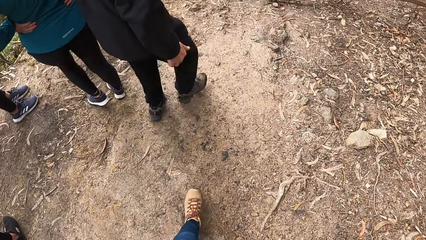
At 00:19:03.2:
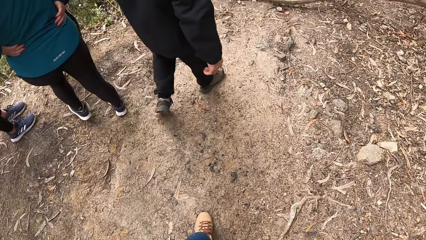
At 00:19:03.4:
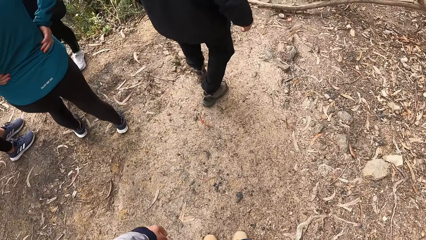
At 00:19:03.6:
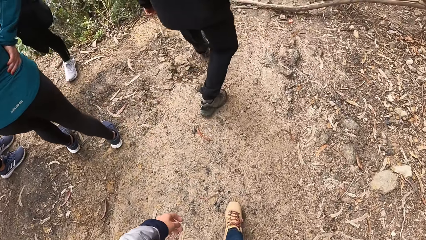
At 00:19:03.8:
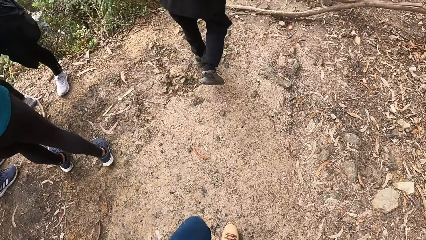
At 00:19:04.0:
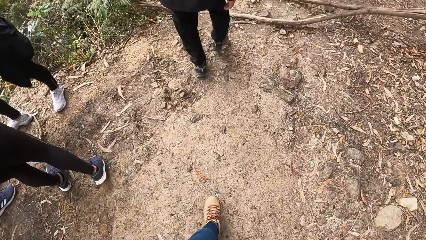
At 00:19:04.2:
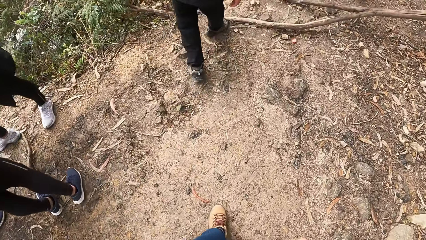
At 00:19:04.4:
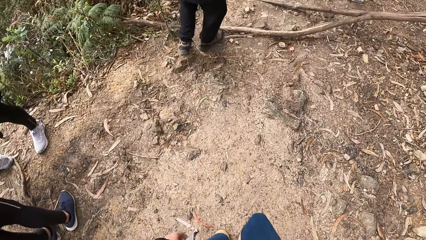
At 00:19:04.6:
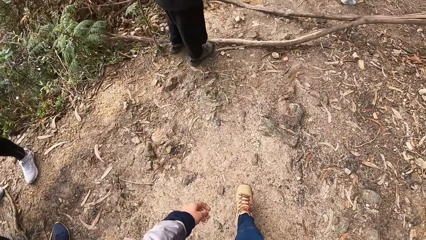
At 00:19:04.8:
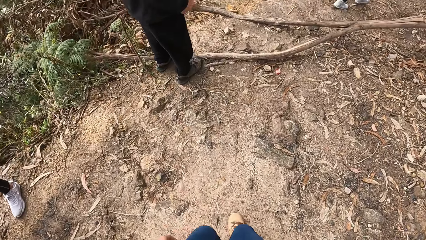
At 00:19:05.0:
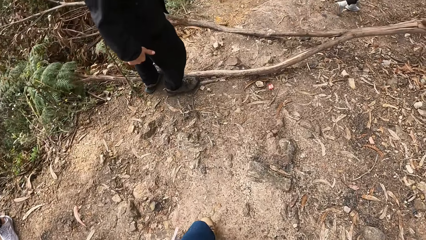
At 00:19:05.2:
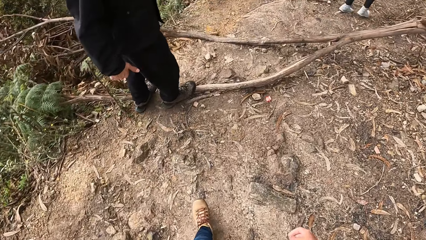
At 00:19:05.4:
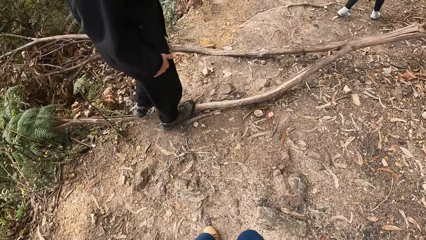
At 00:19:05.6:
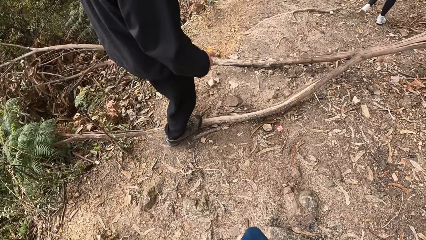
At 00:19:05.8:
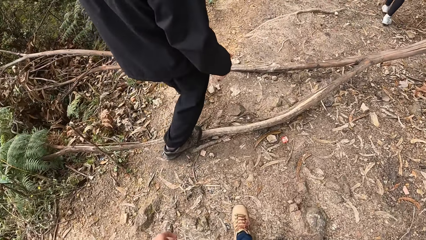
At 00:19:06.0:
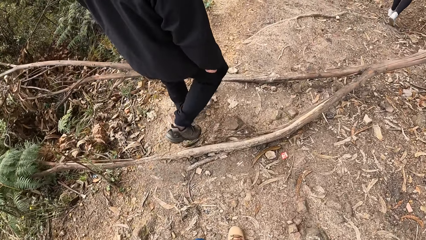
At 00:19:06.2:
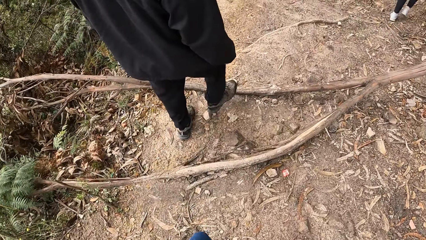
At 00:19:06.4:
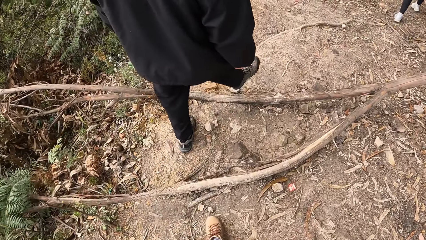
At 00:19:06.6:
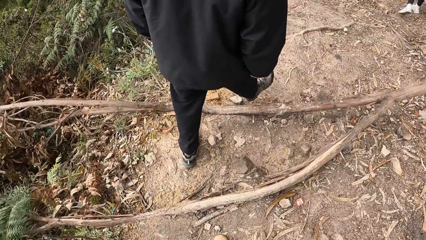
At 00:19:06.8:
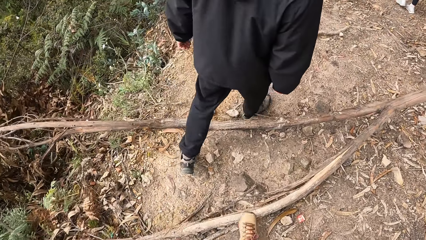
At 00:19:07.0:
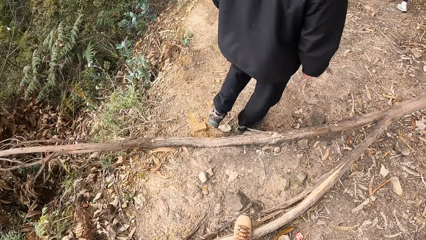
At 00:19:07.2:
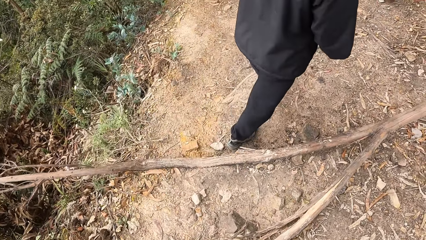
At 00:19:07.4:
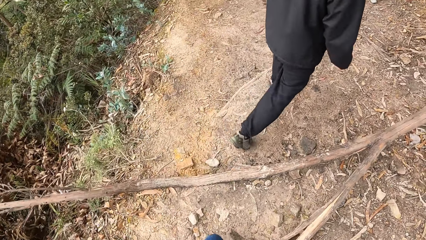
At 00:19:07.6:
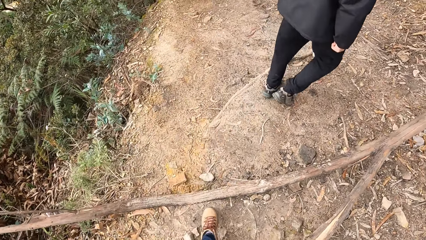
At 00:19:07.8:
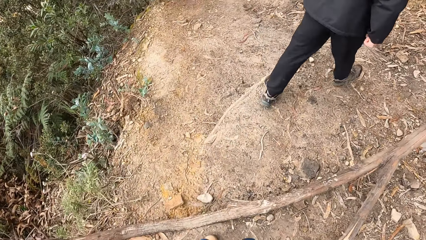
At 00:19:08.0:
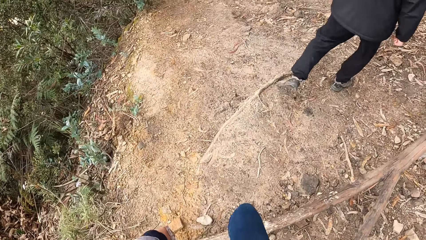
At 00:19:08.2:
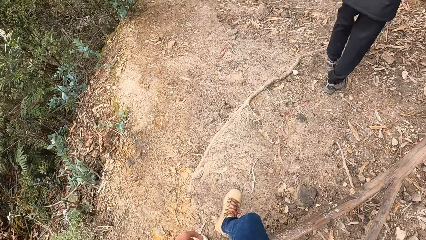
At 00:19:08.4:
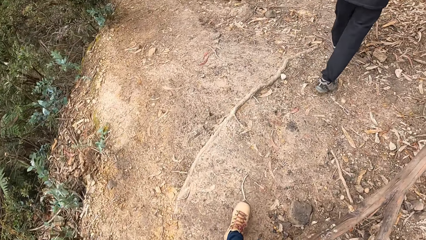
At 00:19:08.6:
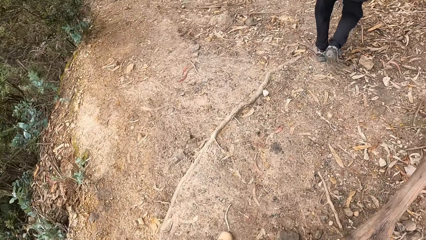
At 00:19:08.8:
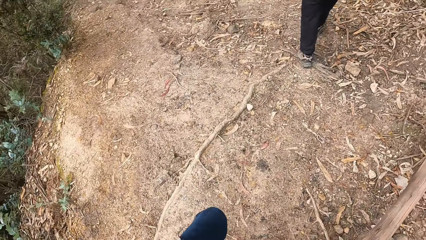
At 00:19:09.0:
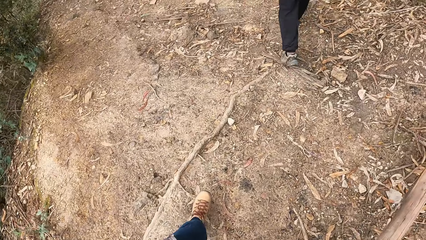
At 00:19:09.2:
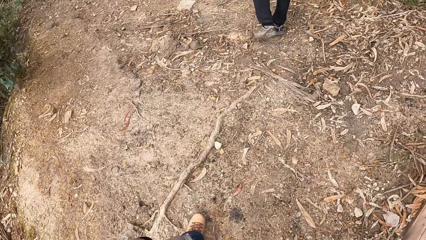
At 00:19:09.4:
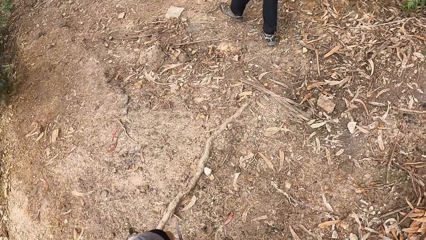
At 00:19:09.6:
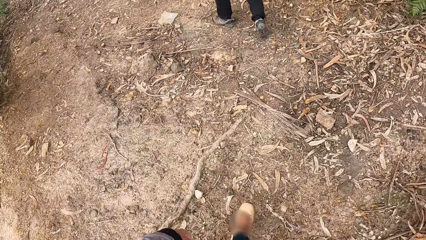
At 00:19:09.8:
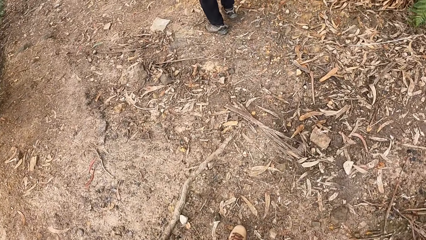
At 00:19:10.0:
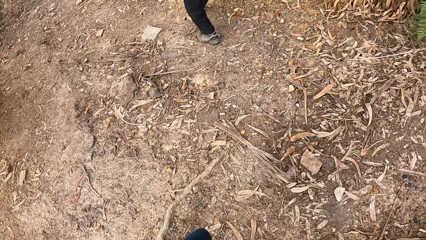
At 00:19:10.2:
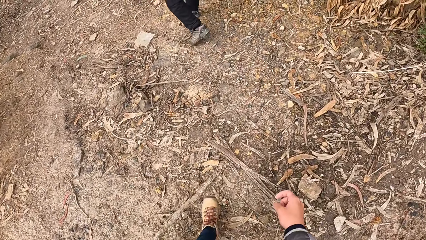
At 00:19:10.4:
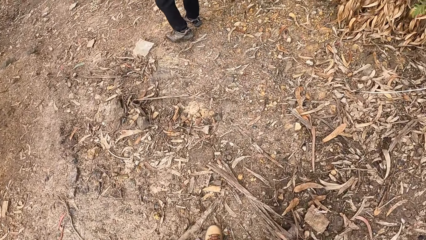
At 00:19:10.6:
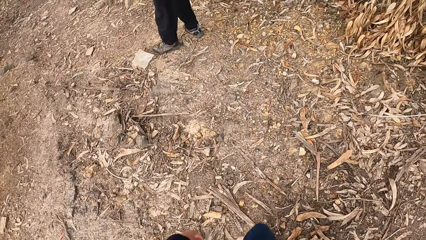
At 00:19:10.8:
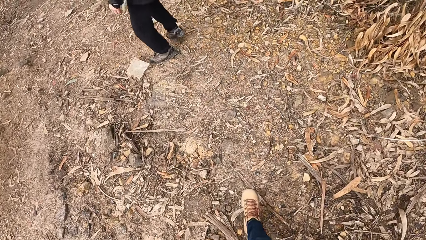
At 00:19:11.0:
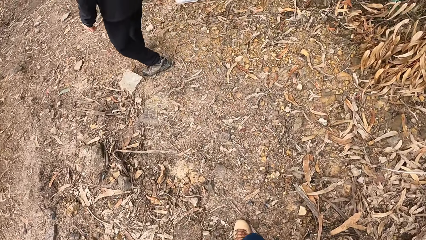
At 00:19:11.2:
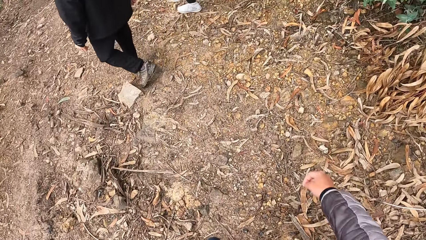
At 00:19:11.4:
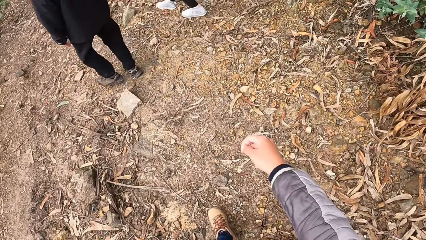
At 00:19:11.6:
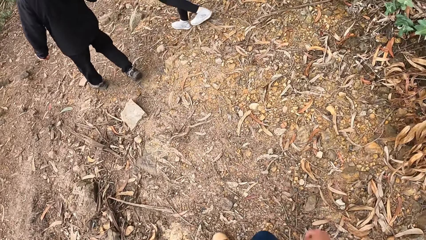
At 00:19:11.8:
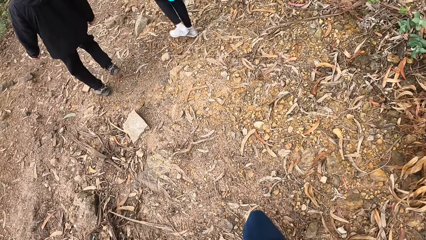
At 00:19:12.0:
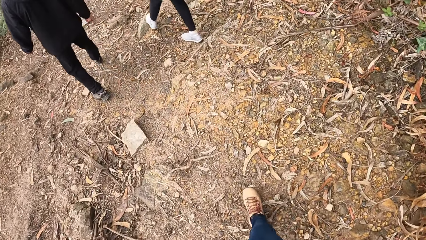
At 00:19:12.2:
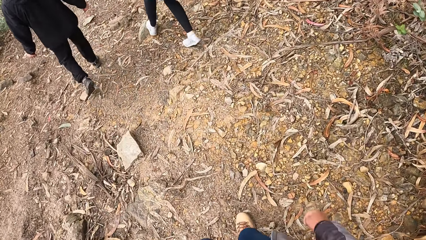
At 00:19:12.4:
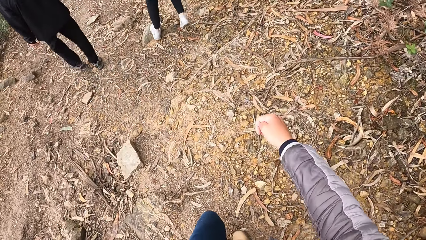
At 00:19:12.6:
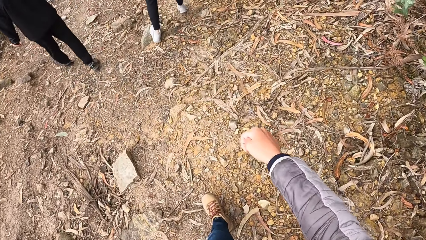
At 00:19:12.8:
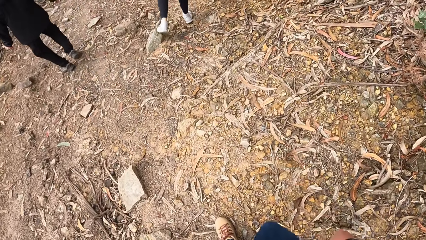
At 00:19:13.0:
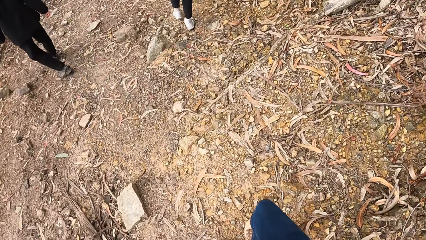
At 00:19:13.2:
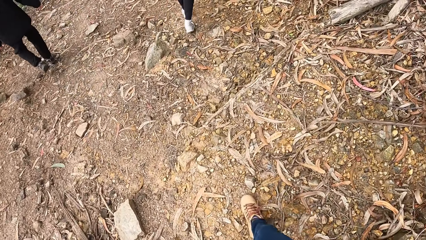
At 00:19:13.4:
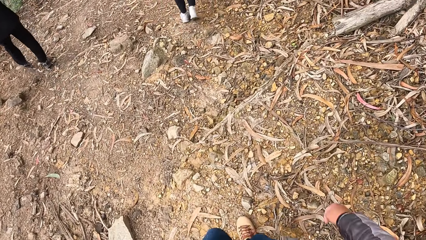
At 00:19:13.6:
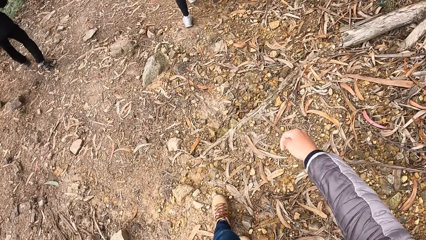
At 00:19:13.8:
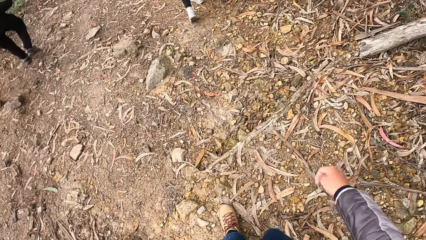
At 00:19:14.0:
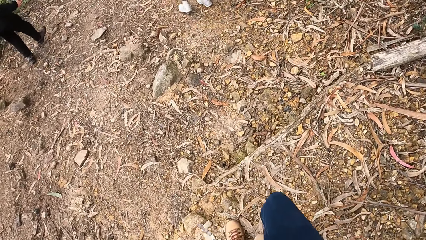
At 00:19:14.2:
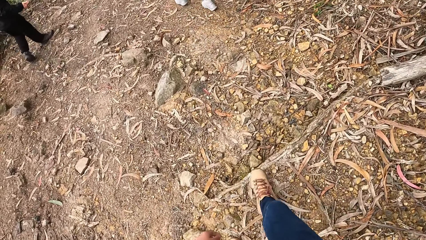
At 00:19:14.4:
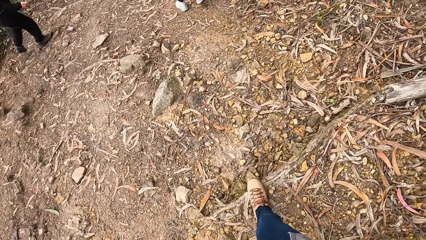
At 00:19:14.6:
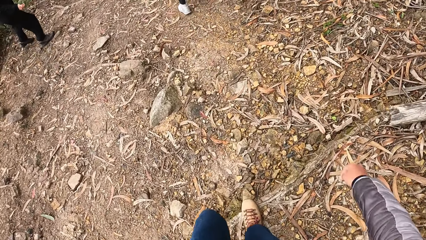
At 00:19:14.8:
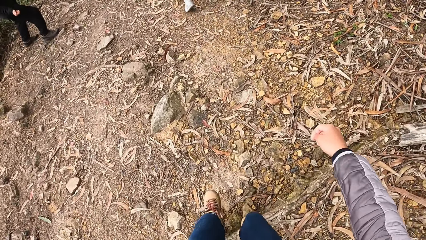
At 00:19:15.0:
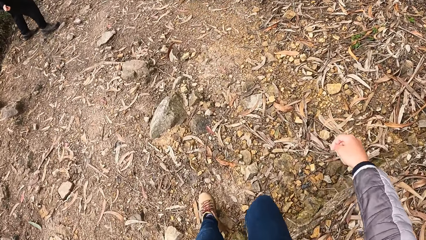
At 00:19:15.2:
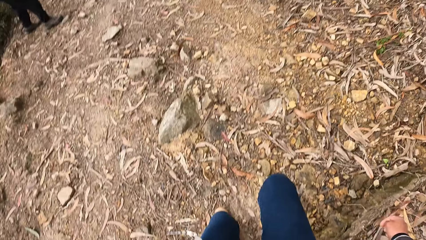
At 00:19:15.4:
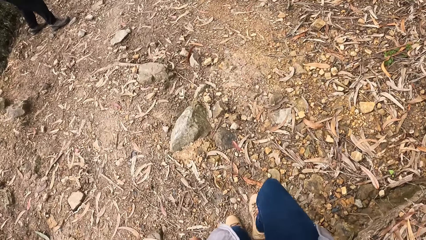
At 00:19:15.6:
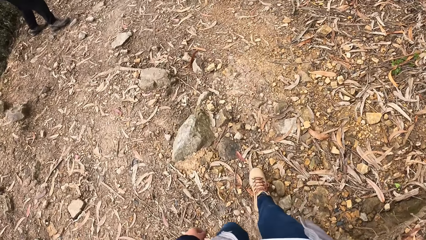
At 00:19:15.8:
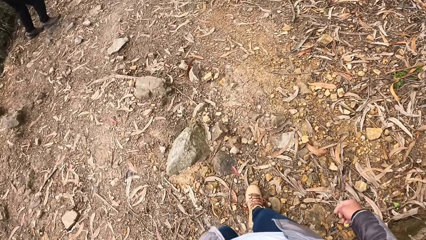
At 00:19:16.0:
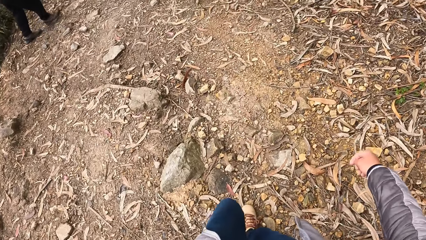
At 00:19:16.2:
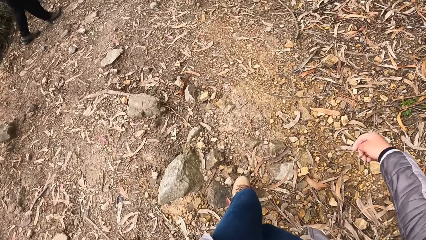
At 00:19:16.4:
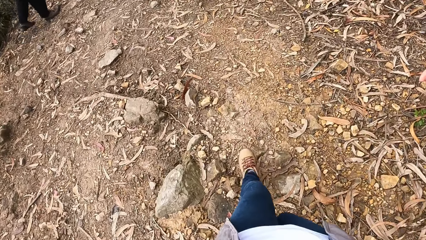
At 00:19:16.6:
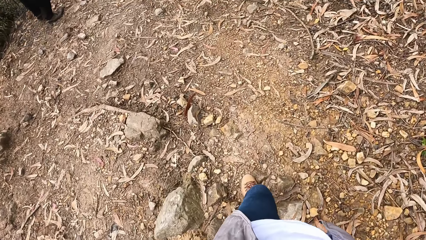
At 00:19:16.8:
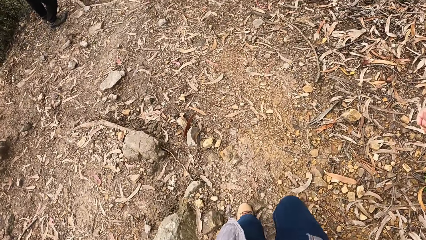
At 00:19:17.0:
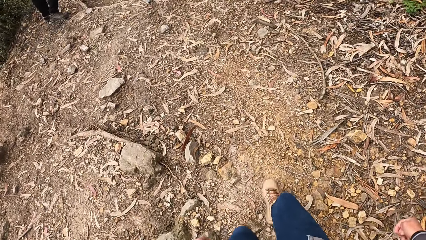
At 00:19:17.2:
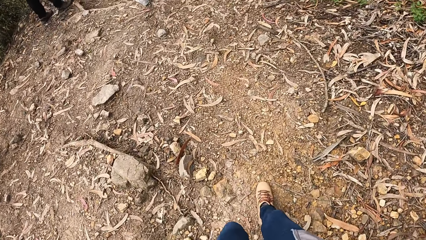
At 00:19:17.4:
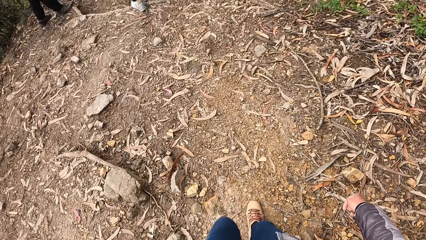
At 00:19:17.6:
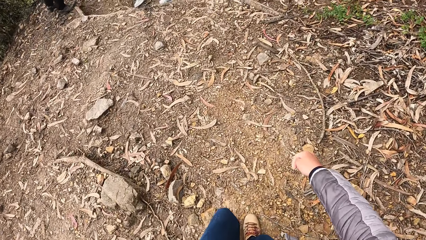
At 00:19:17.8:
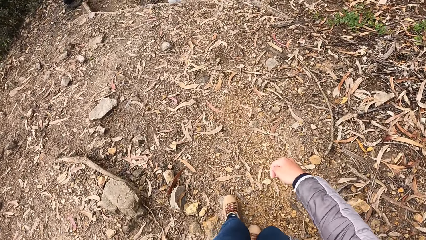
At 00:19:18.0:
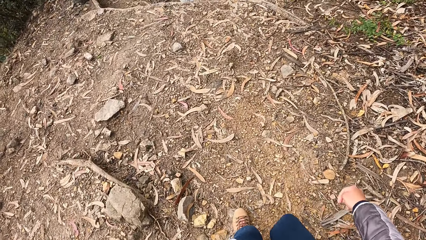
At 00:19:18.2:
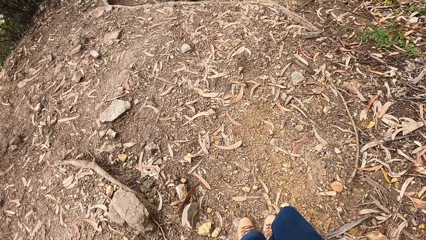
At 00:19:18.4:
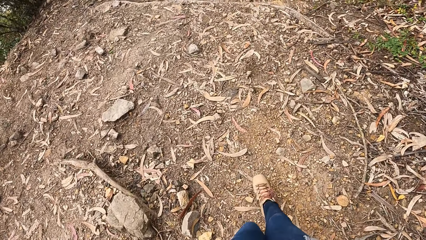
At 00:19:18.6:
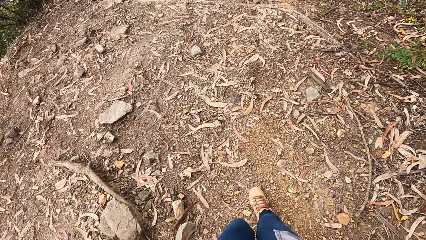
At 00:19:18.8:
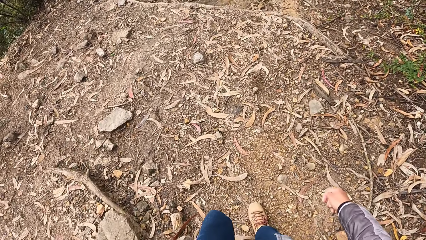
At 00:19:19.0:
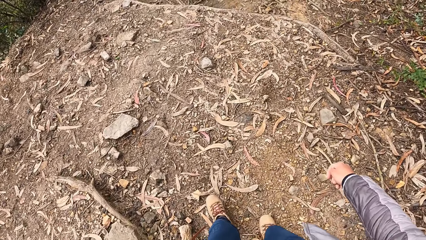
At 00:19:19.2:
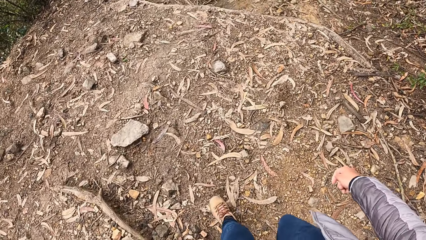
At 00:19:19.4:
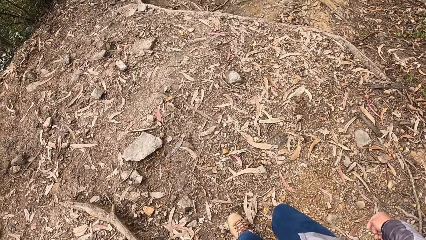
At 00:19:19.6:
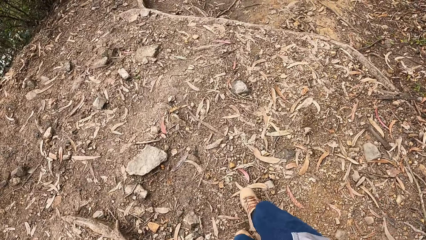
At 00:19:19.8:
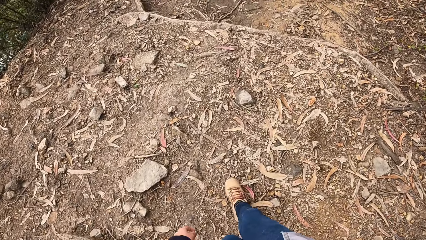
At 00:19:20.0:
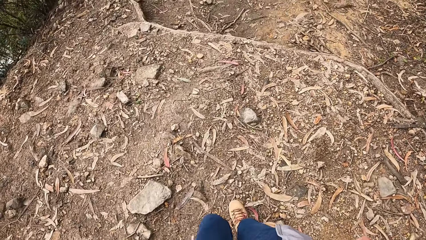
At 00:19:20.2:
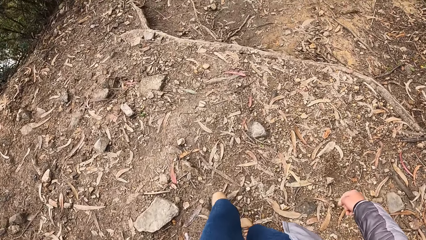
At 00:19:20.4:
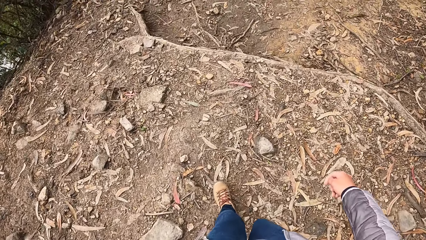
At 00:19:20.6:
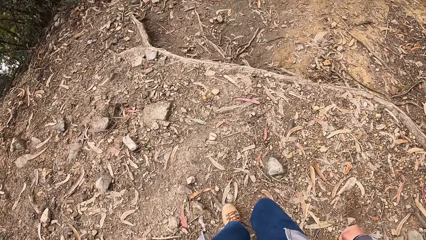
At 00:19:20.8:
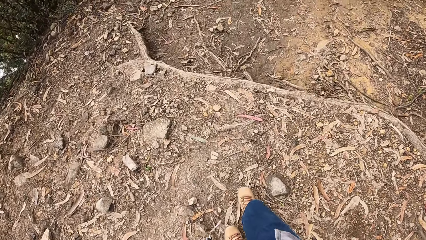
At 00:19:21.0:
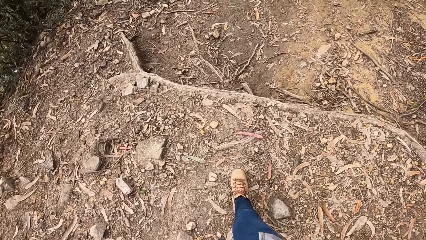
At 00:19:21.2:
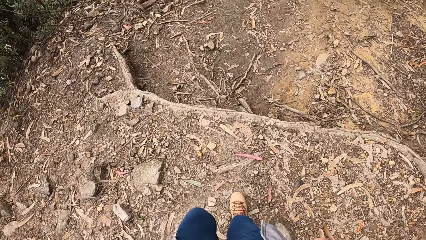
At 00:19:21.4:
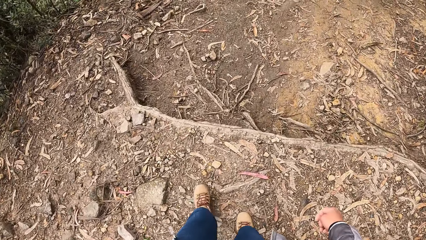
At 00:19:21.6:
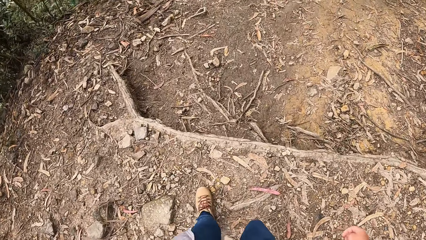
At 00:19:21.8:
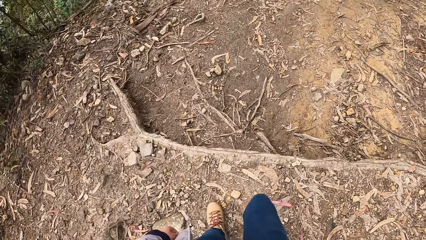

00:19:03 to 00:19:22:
The camera wearer hikes down a hill with the man and the woman. They walk around with the team. They converse with the man. They walk around with the team.
